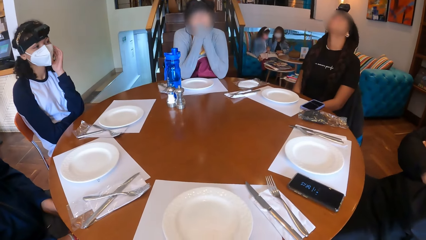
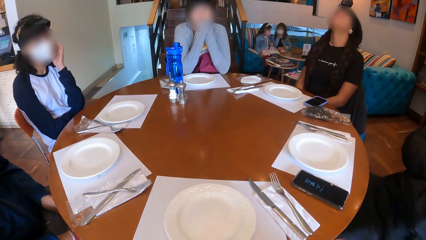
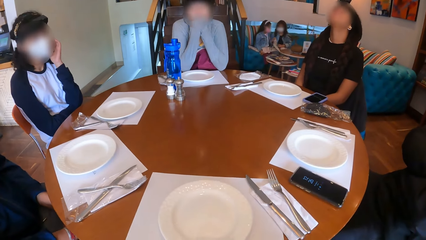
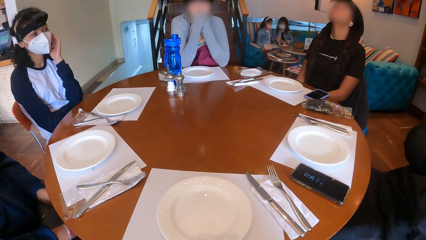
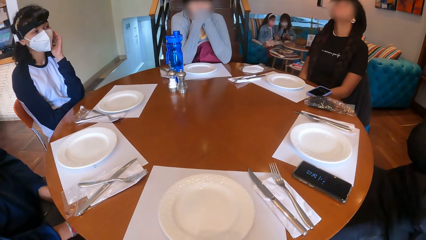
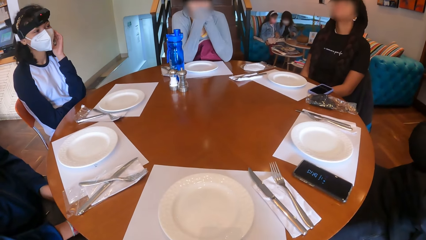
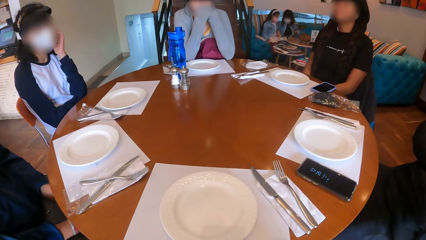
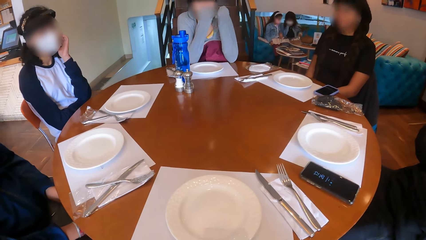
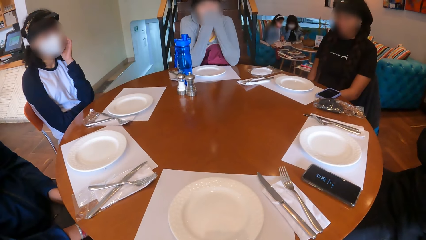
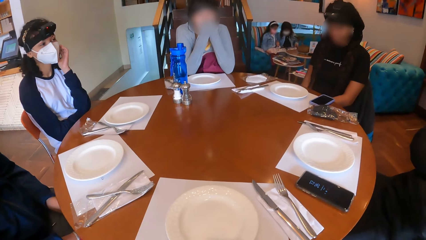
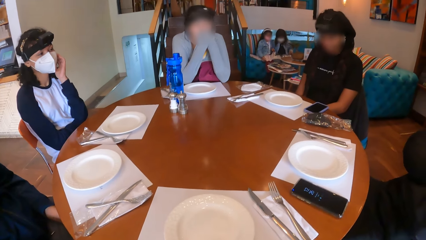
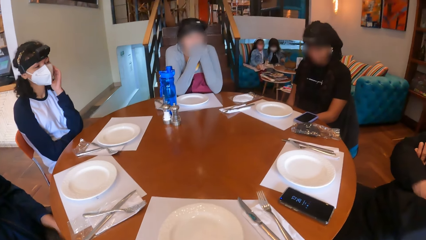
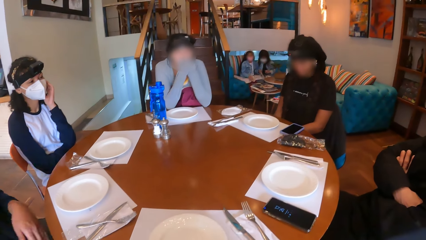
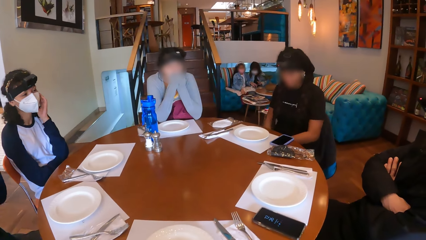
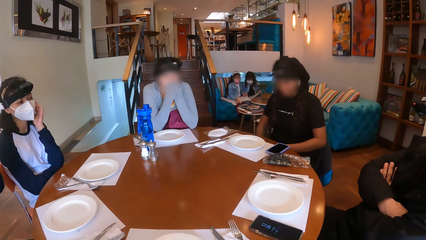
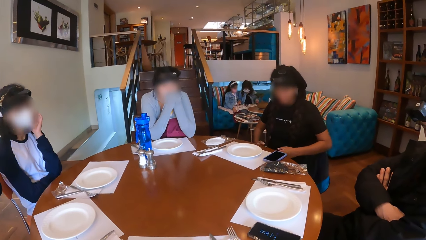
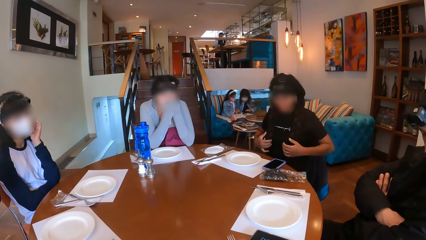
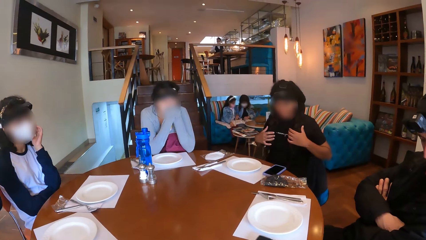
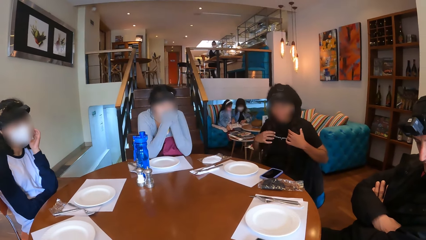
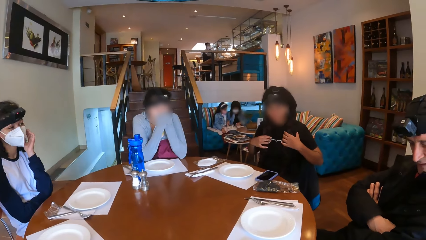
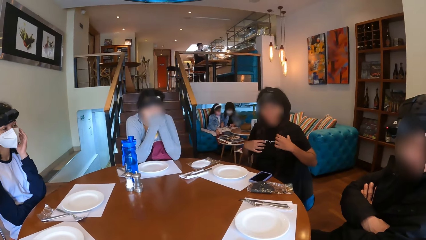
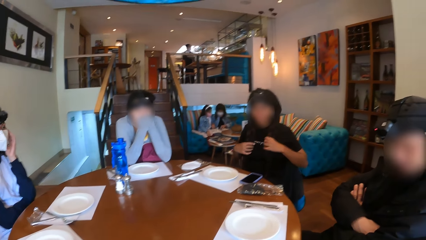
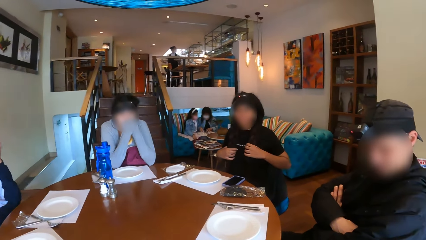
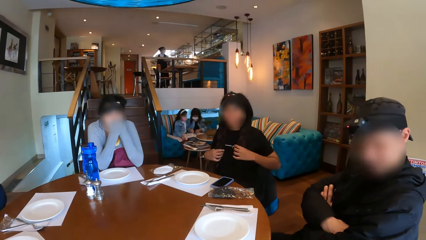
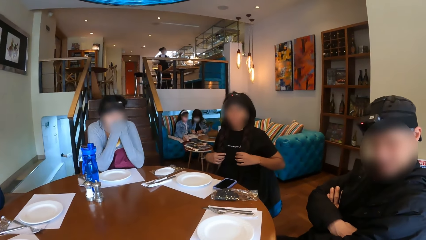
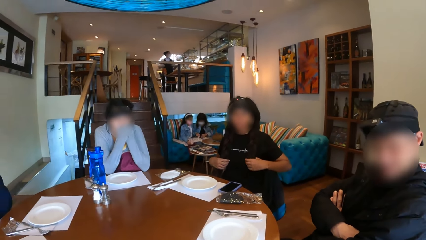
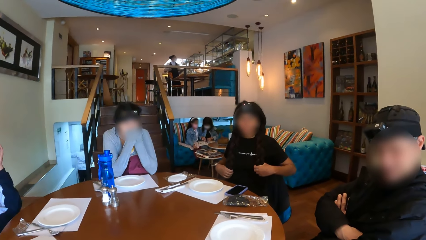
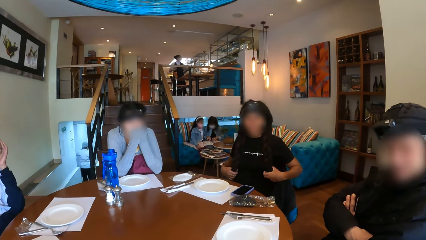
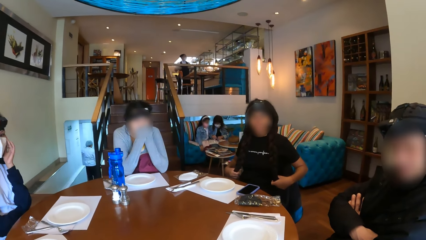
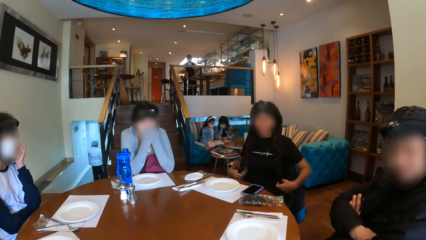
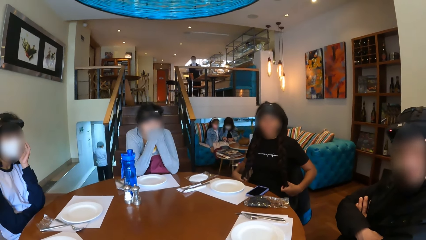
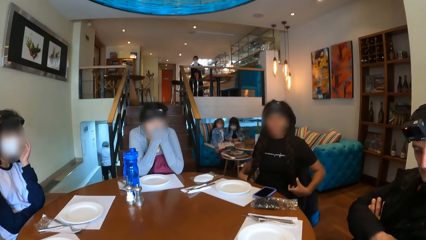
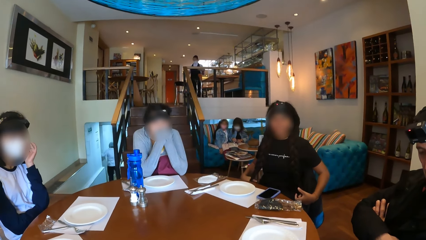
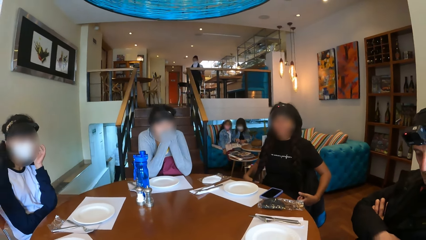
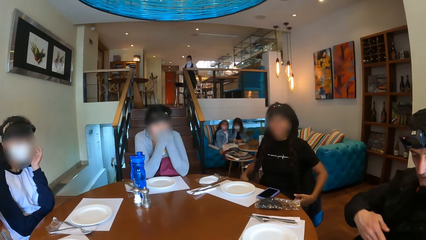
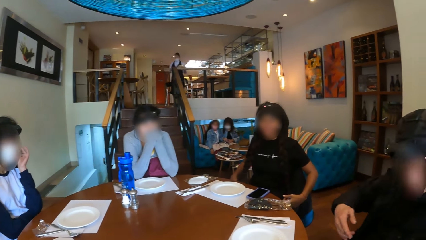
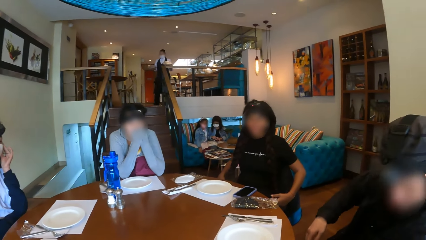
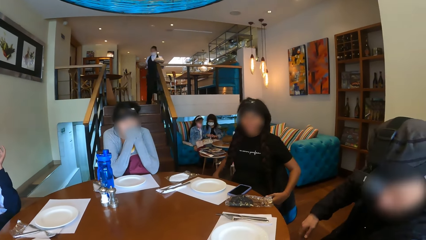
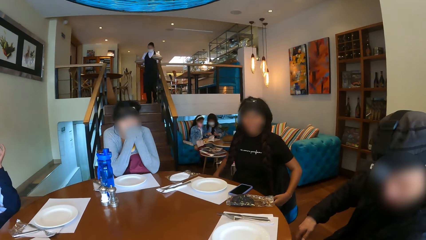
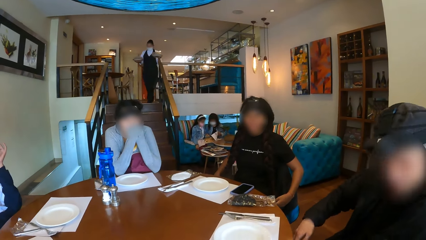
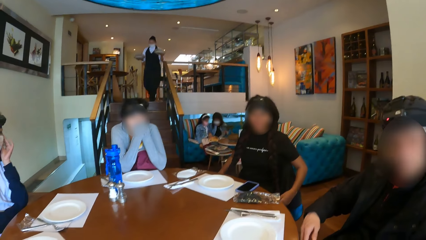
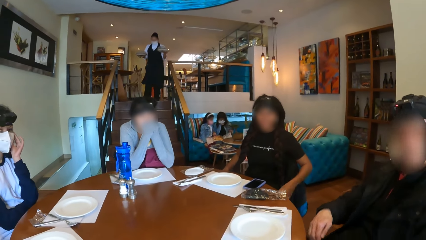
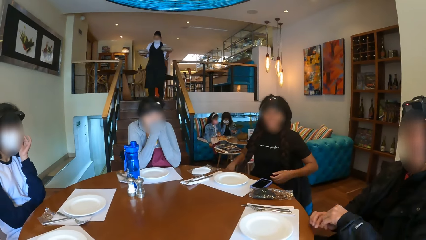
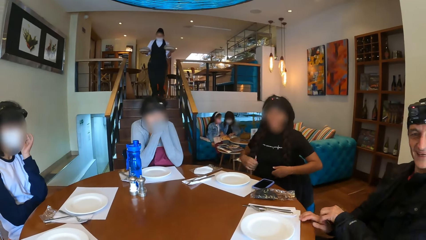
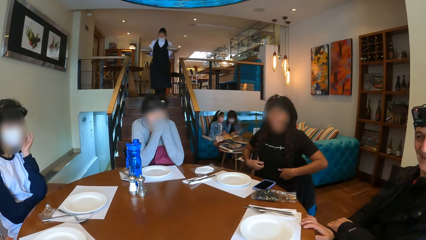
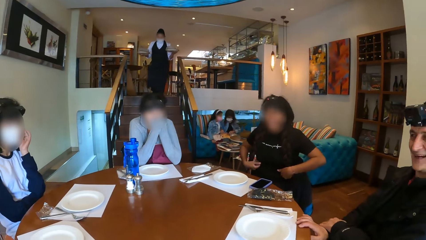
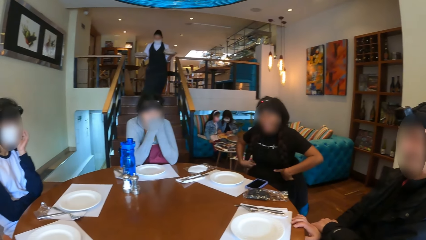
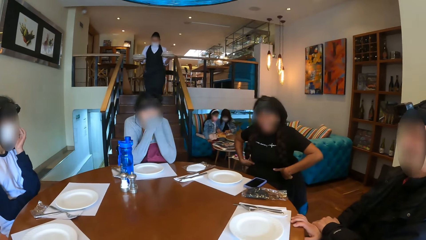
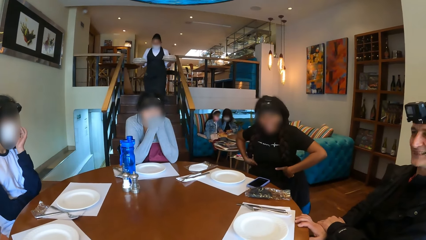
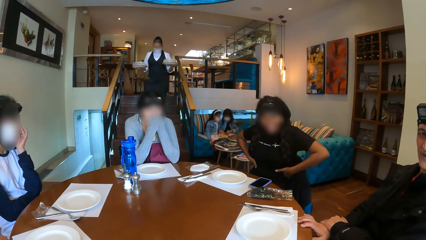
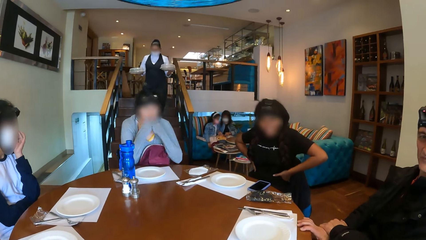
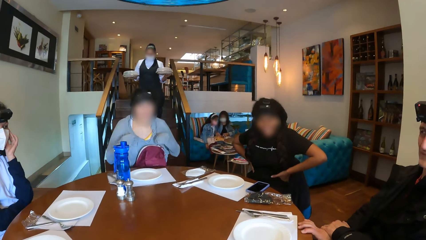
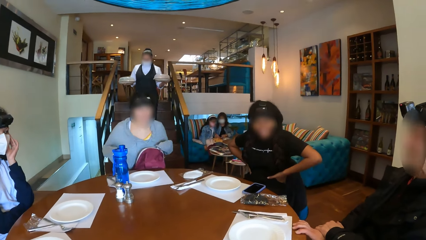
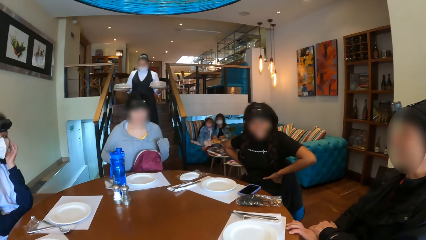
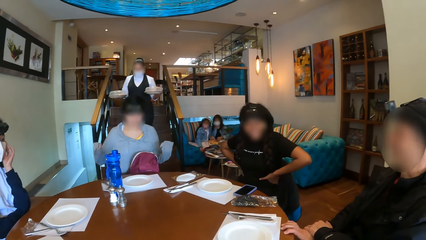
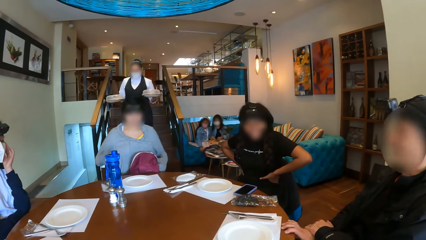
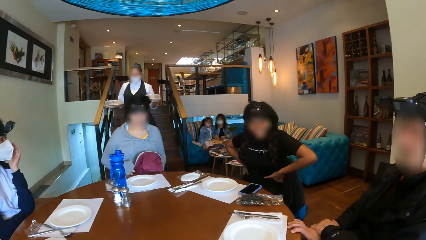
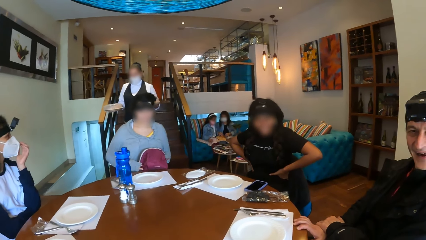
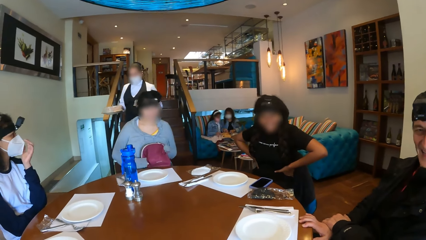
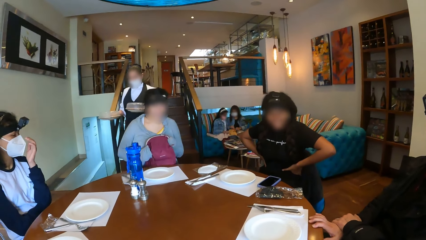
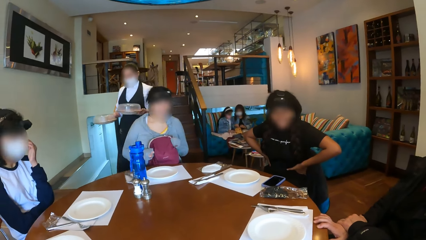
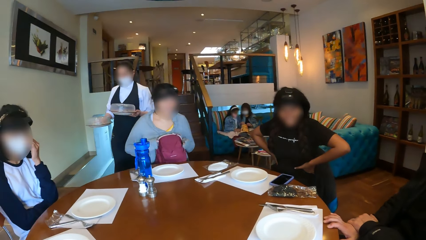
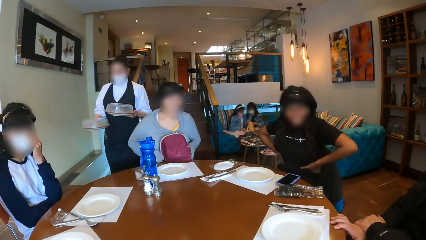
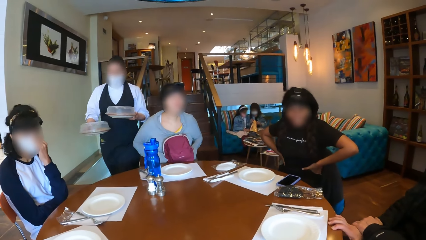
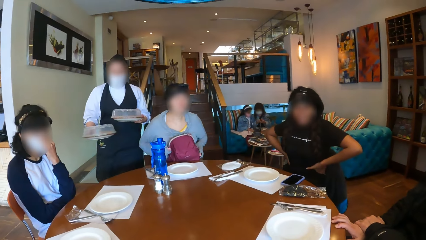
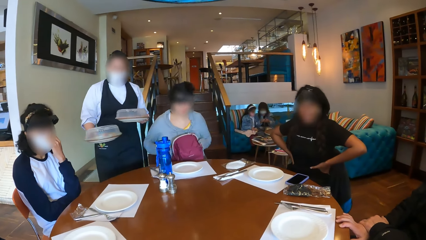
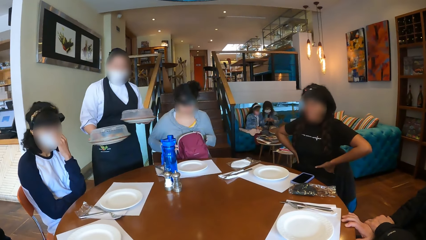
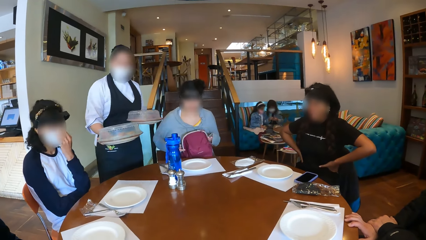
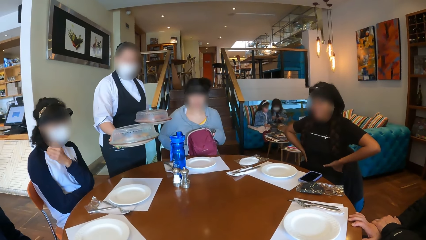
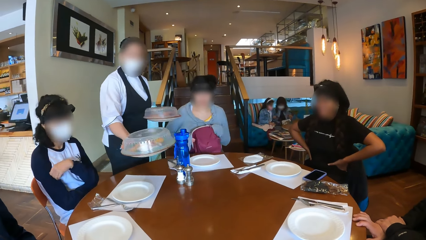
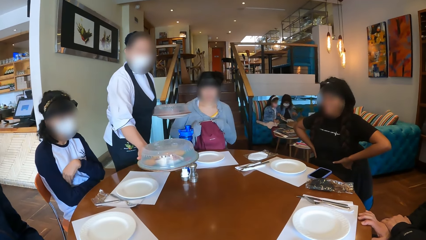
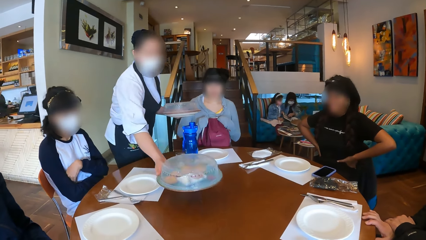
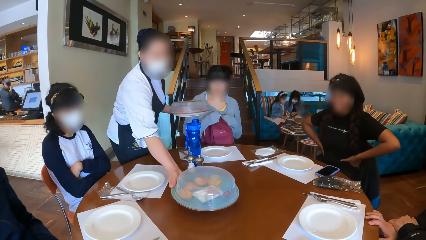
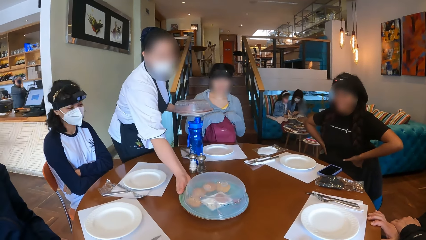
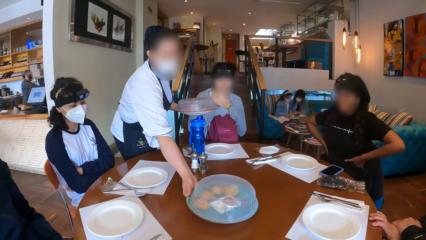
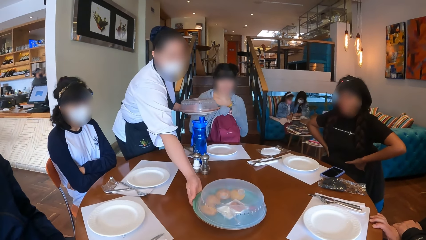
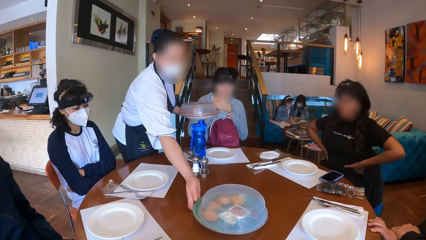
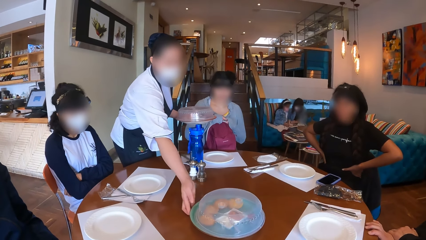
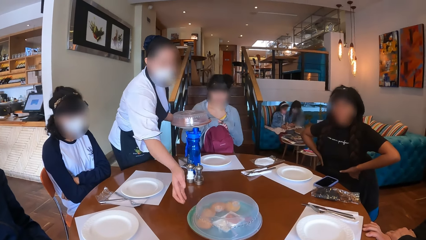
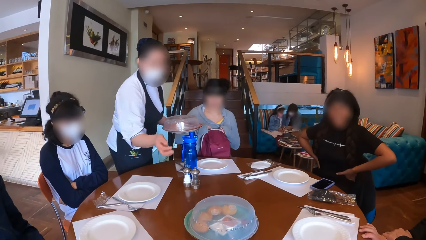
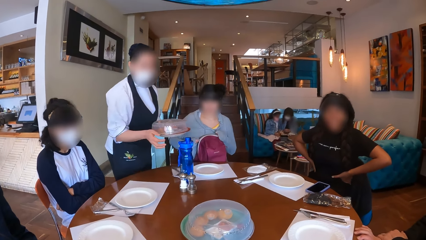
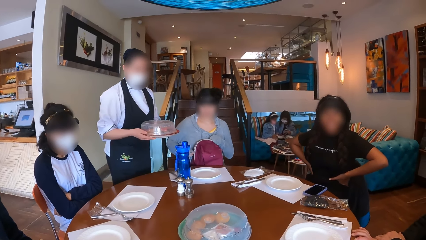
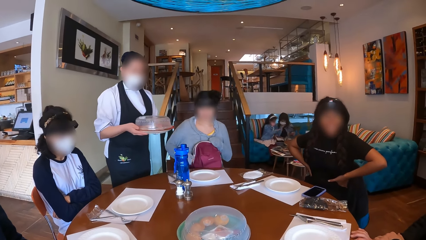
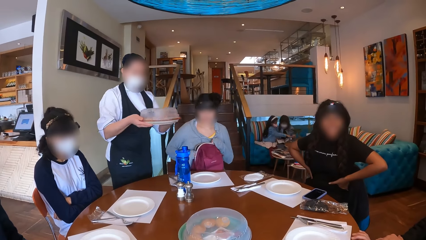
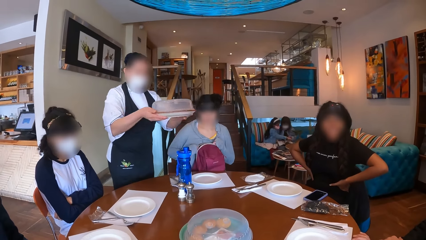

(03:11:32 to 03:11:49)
A lady touches her hair. A waiter holds two plates of food in both hands and walks down the stairway. The lady holds her waist. Another lady holds a bag. The waiter drops the plate of food in her right hand on the table.
